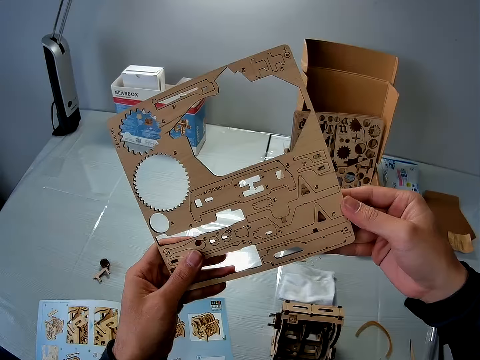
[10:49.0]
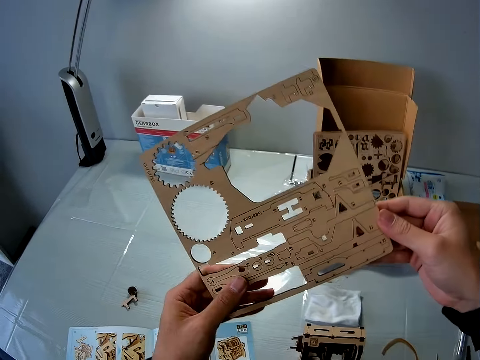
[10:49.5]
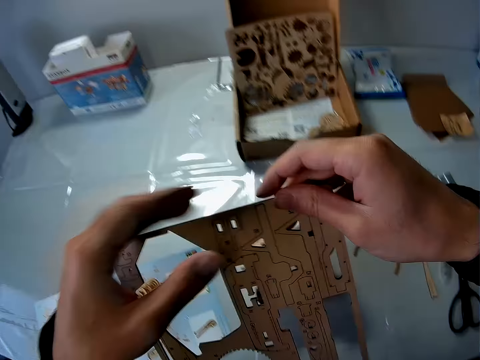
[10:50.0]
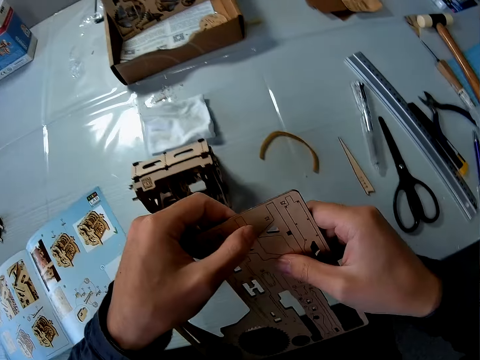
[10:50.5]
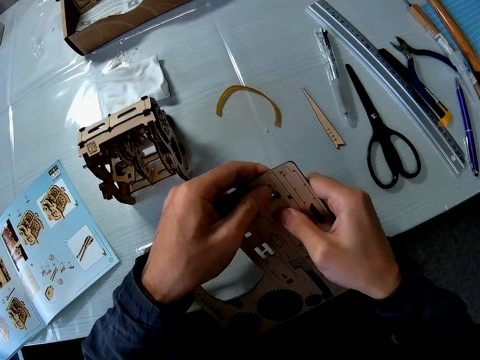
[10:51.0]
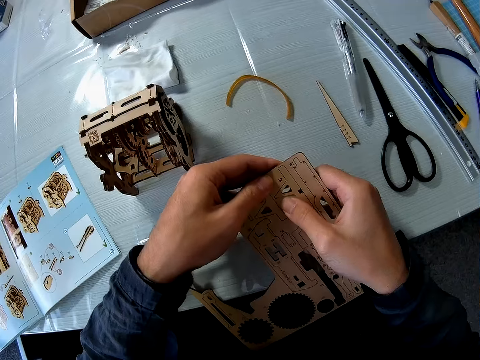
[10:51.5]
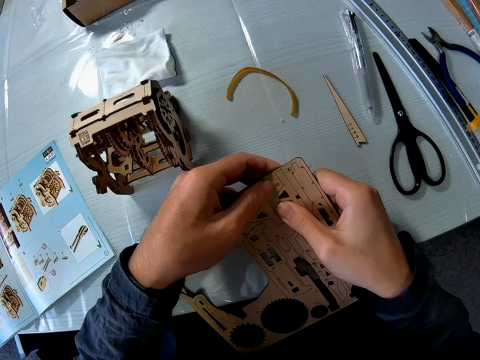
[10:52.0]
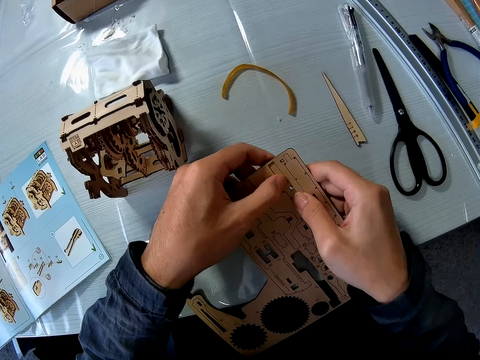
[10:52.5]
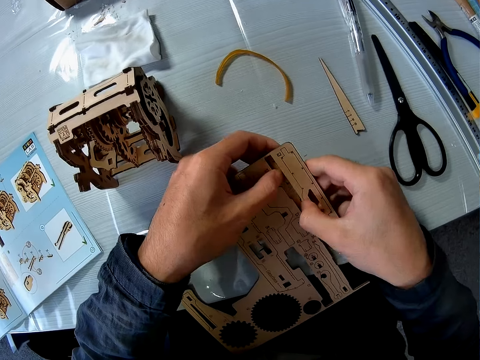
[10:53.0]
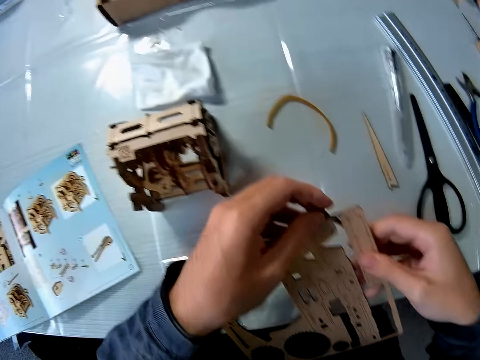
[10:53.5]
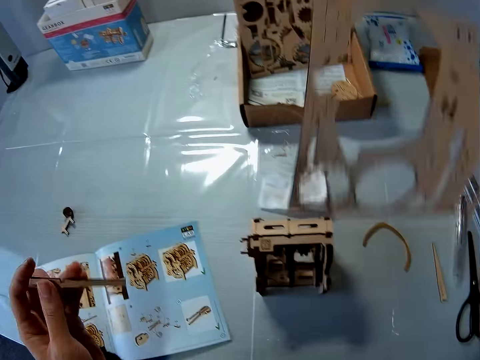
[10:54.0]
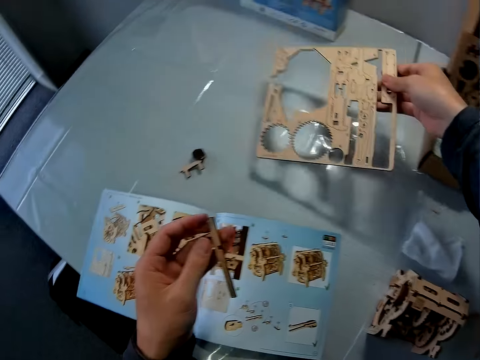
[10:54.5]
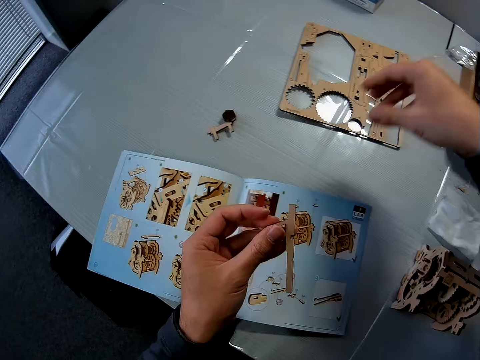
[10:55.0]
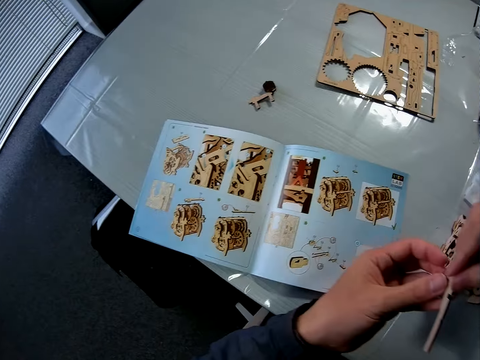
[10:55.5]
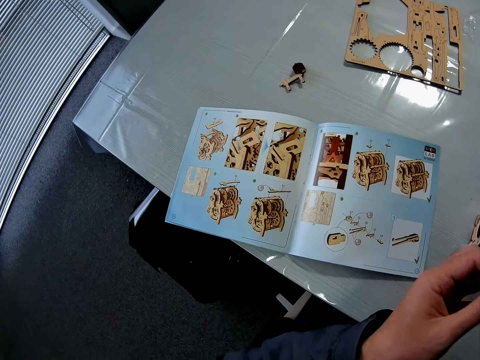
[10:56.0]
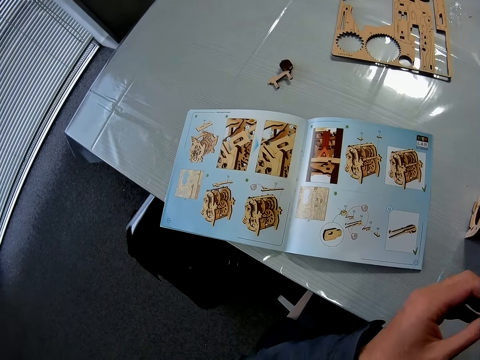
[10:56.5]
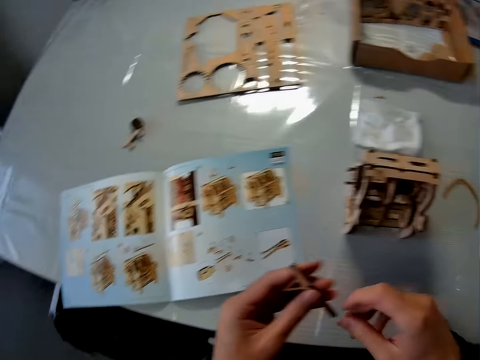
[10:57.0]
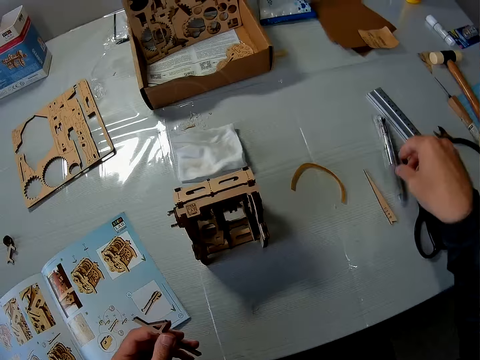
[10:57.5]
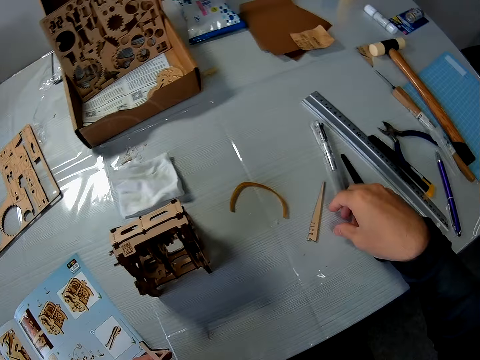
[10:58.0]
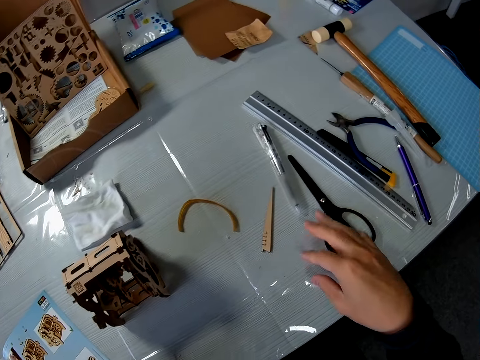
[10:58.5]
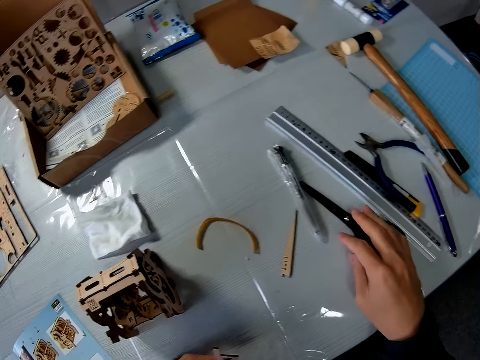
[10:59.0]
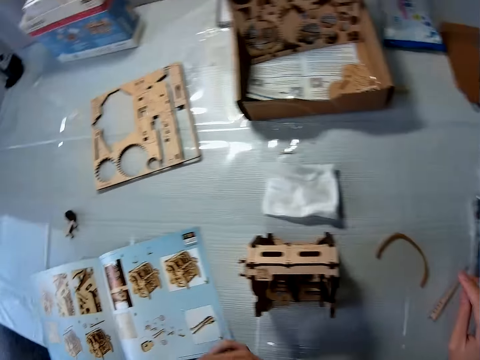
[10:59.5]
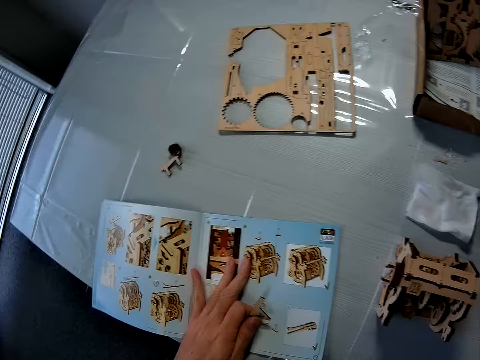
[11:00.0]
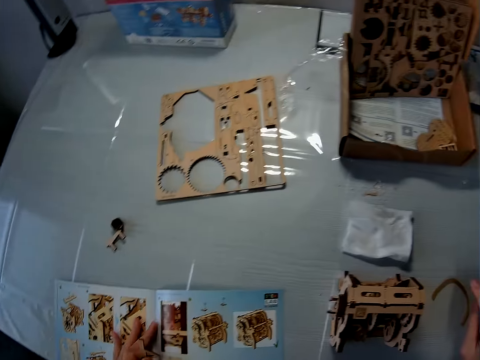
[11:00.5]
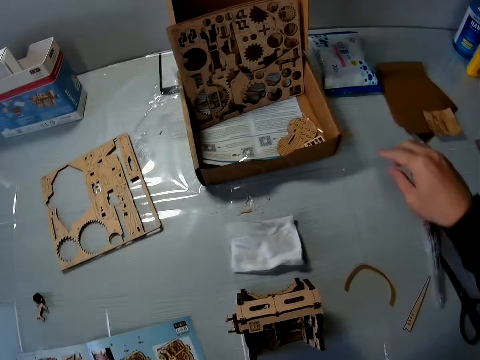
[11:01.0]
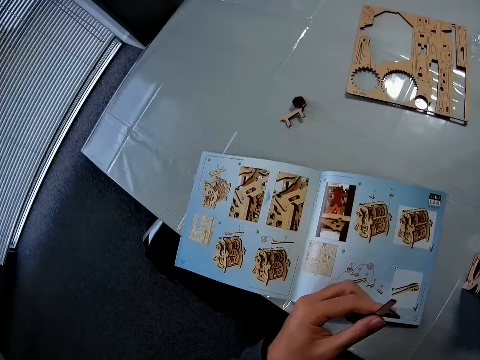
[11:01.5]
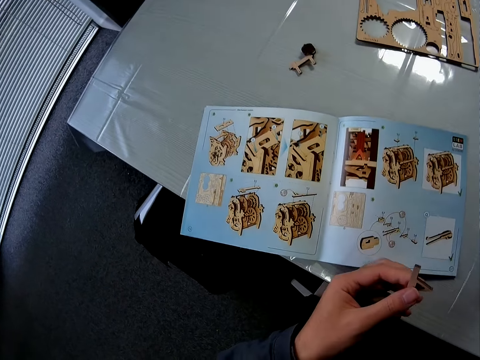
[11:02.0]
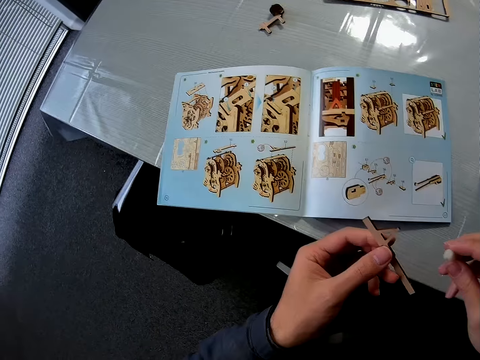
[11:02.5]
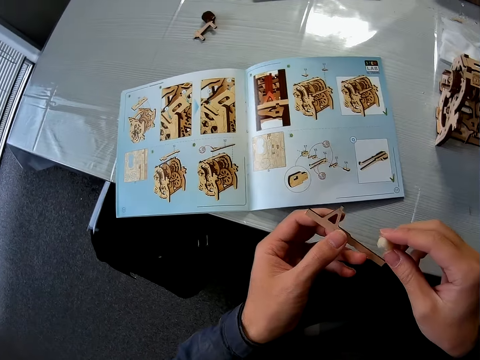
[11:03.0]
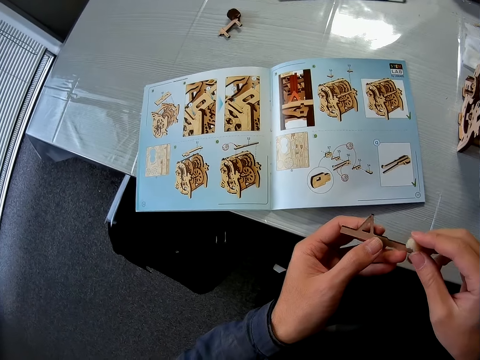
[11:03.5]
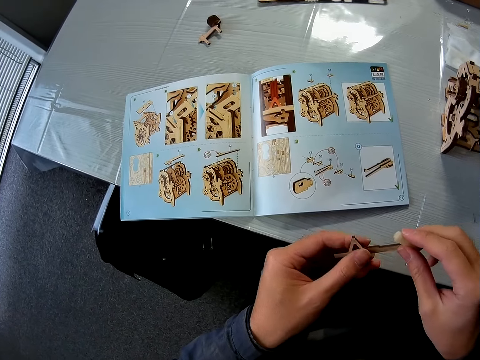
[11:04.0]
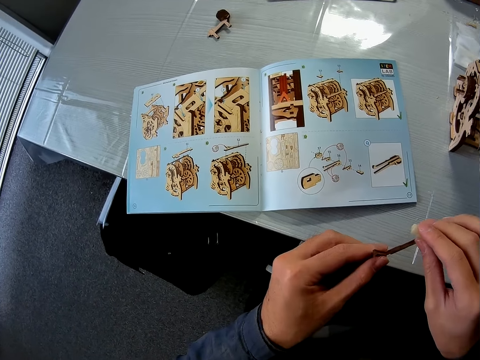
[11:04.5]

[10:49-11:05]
The camera wearer holds the shapeboss or wood sheet with both hands. They turn the shapeboss. They compress a crafting piece from the shapeboss using both hands. They hold the piece with the left hand. They put the shapeboss in the right hand on the table. They hold the piece with both hands. They touch the wood file on the table. They touch the scissors on the table. They push the scissors on the table with the right hand. They hold the booklet on the table with the left hand. They lift the left hand off the booklet. They pick up something on the table with the right hand. They turn the piece in the left hand.

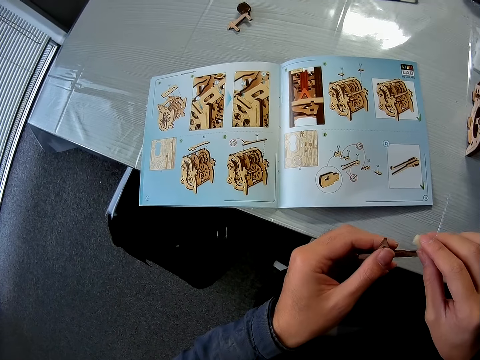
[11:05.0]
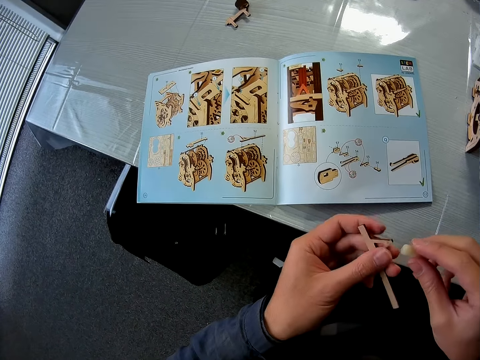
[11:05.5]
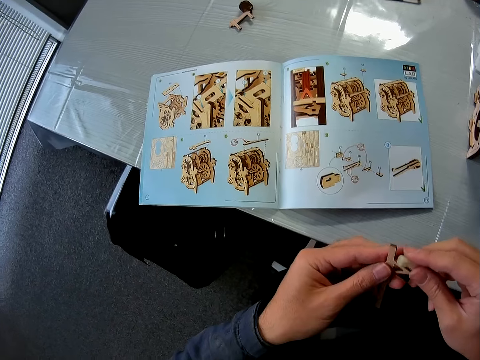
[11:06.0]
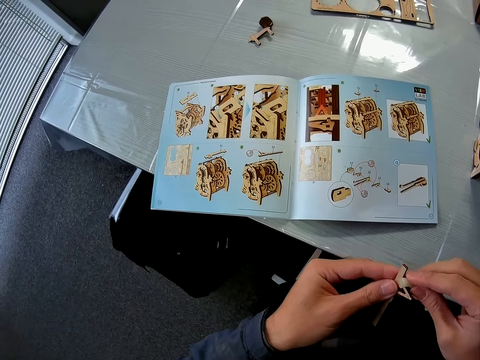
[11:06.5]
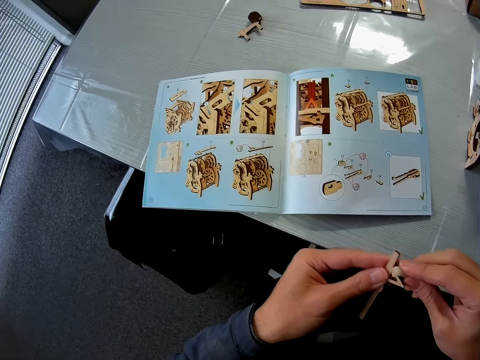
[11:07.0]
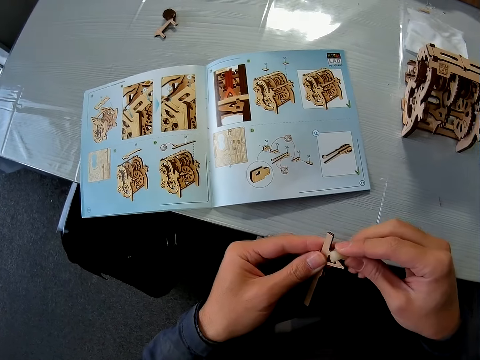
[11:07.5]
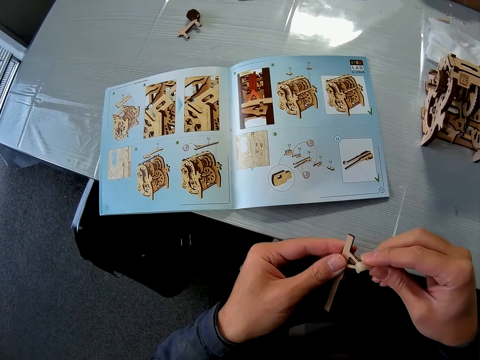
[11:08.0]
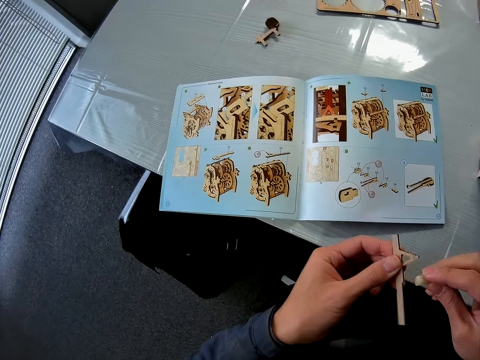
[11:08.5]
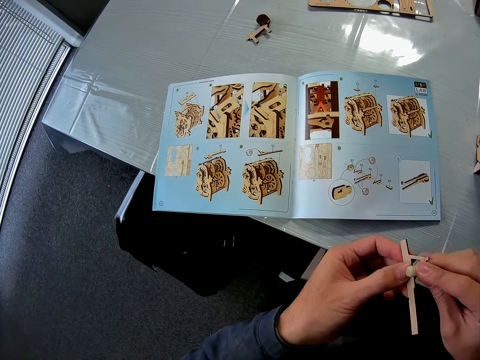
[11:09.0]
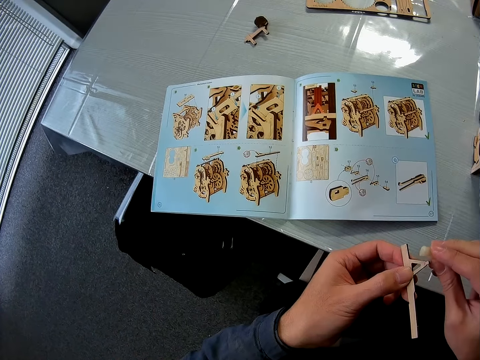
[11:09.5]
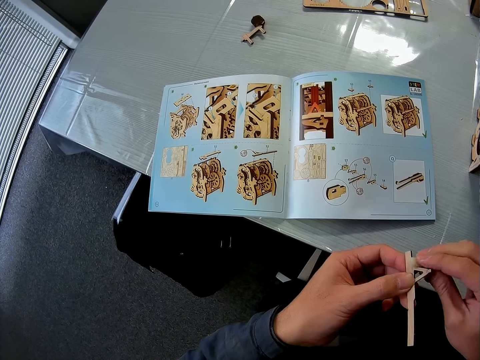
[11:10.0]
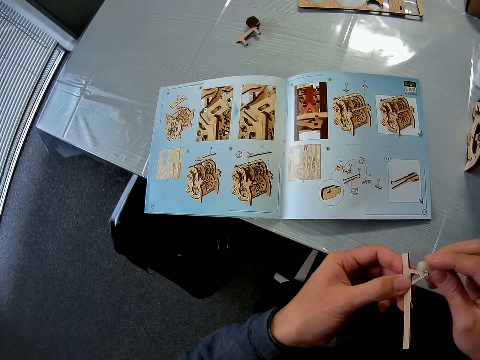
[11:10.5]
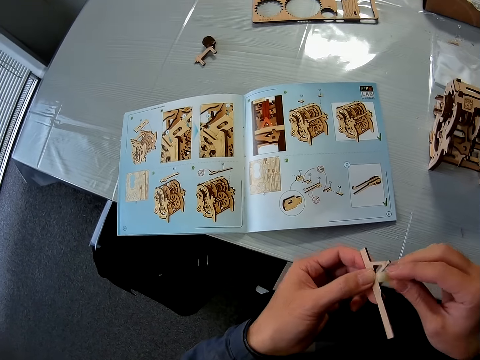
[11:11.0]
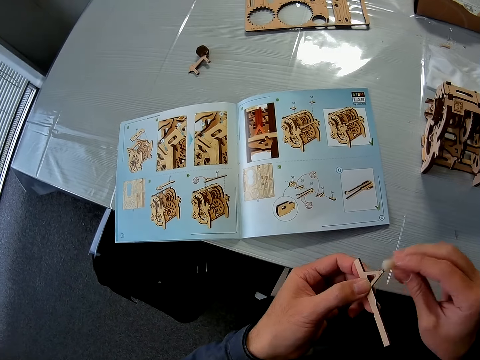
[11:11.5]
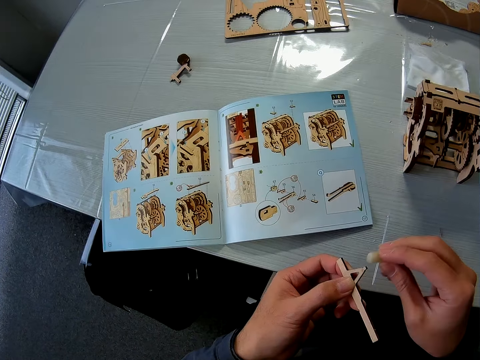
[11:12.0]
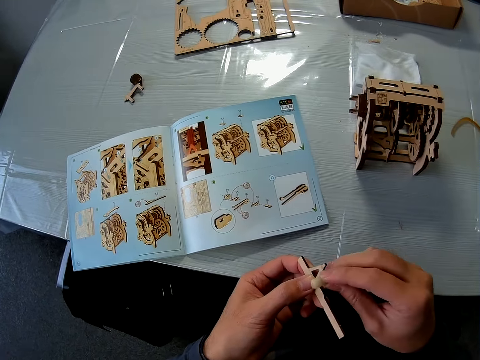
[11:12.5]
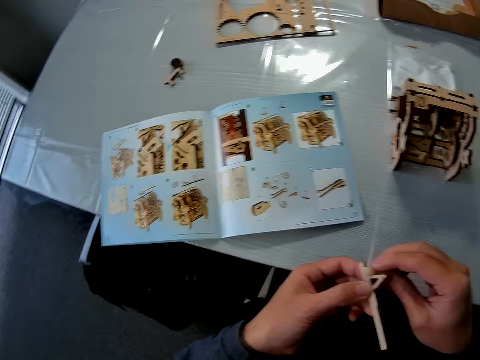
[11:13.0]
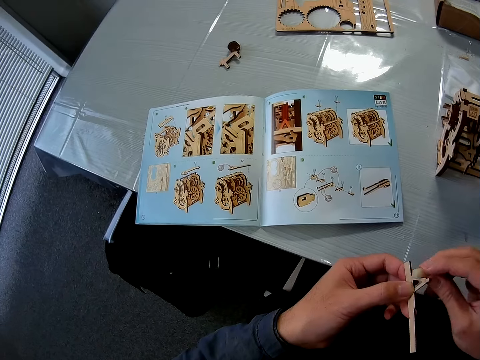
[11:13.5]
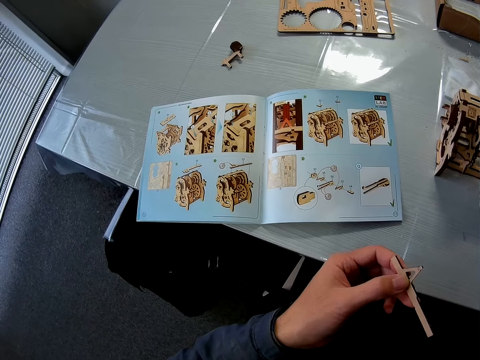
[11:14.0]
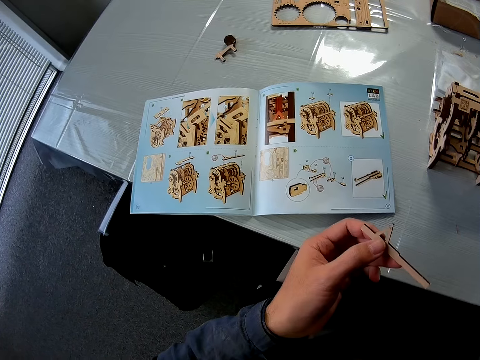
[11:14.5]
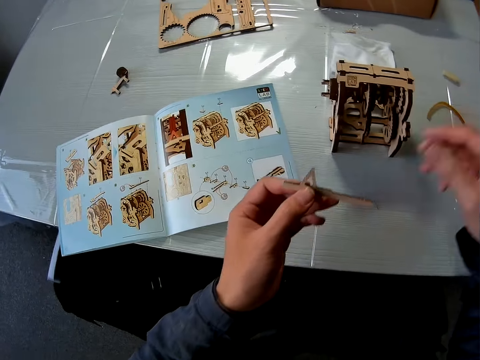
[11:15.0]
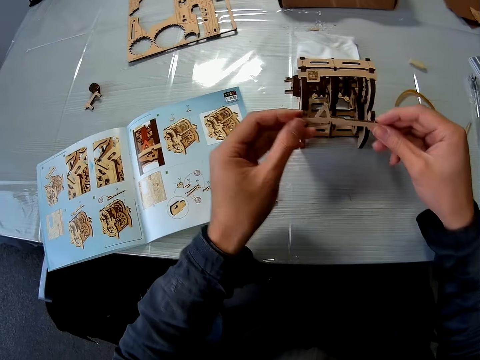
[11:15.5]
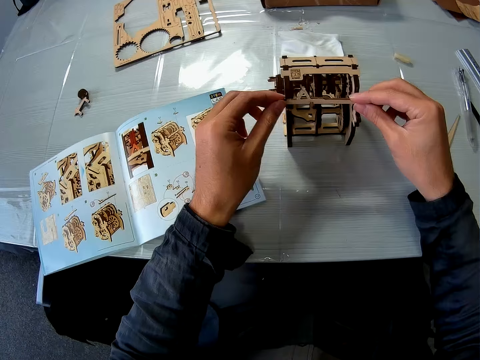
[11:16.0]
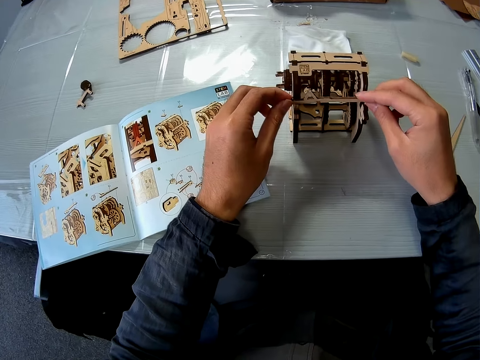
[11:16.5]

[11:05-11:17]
The camera wearer rubs cotton wool on the edges of the crafting piece in the left hand. They move the right hand with the cotton wool off the piece in the left hand. They stretch the piece in the left hand to the wooden engine kit or wooden mechanical model using both hands. They attach the wood piece to the wooden mechanical model.
